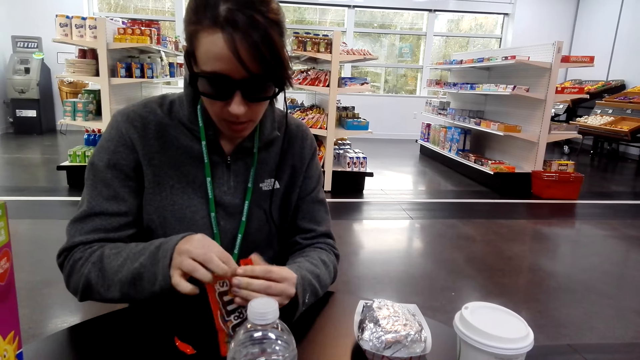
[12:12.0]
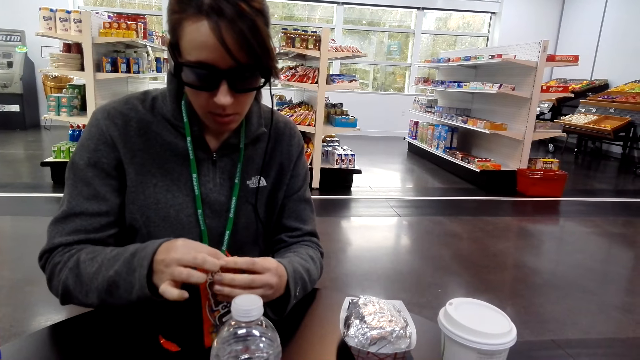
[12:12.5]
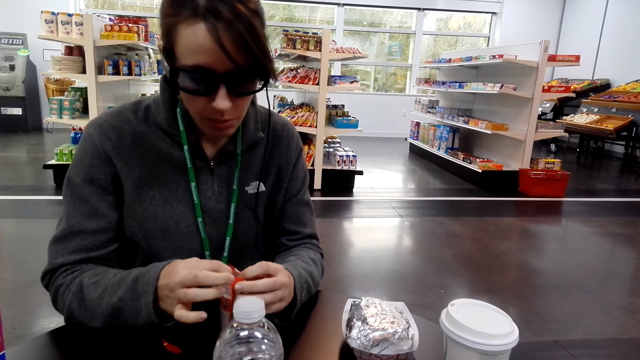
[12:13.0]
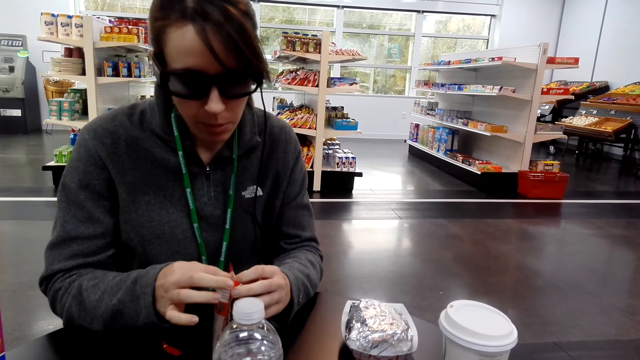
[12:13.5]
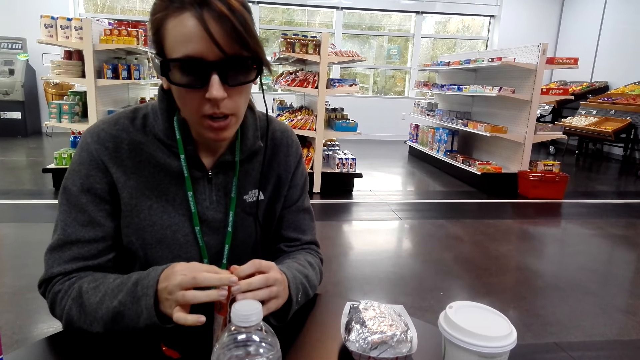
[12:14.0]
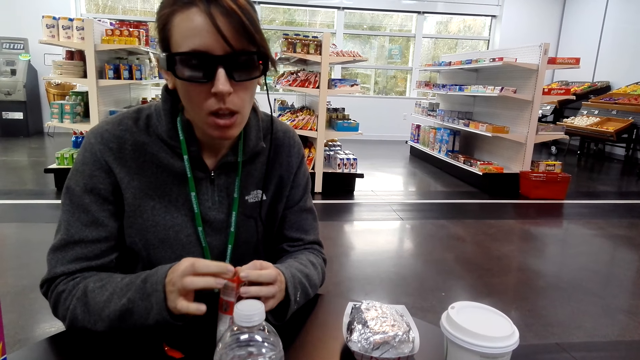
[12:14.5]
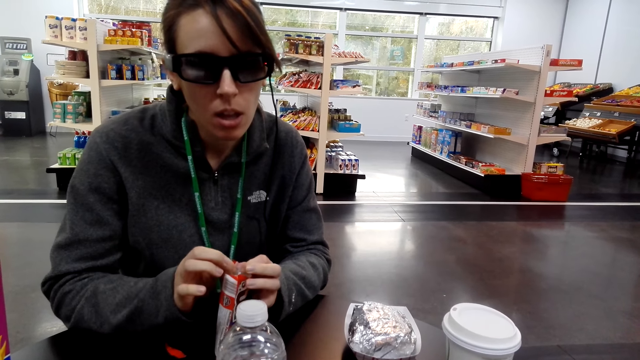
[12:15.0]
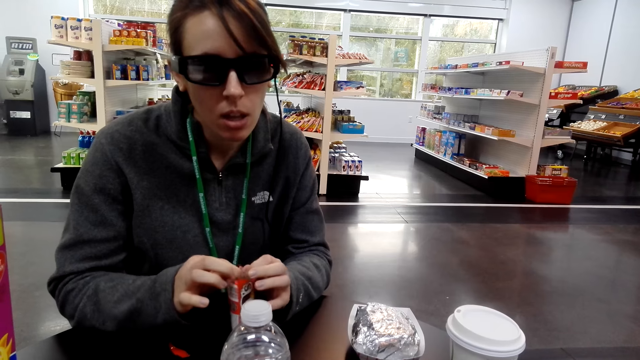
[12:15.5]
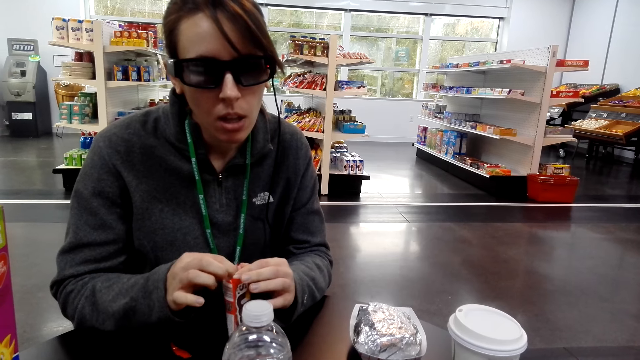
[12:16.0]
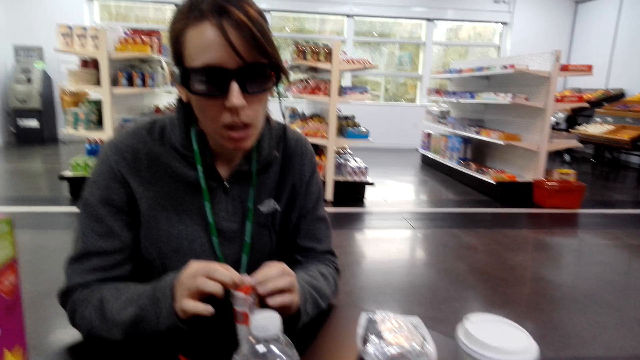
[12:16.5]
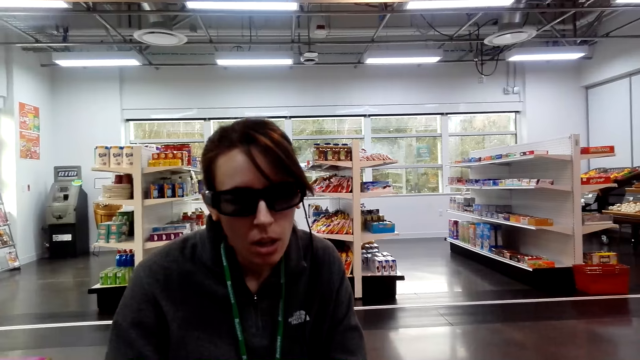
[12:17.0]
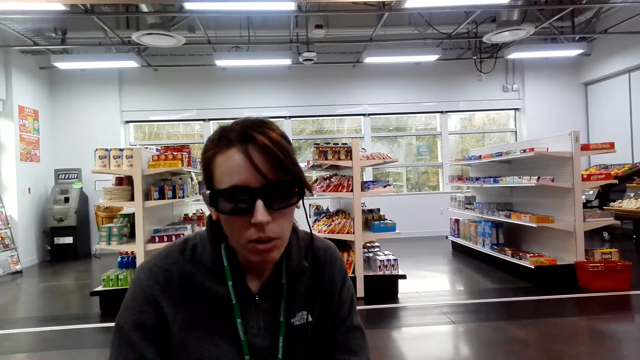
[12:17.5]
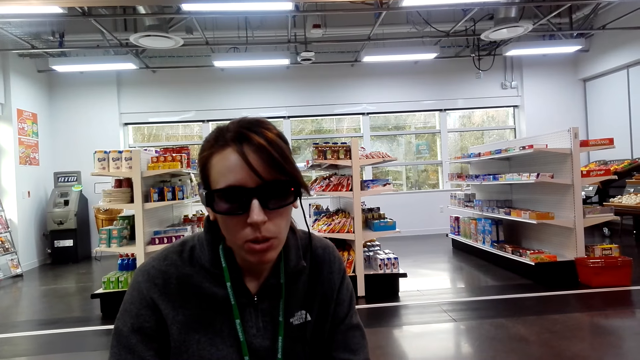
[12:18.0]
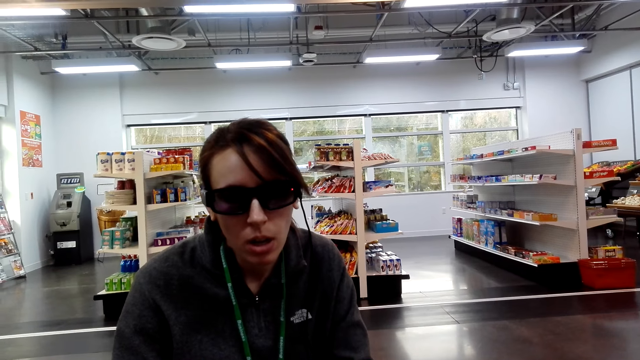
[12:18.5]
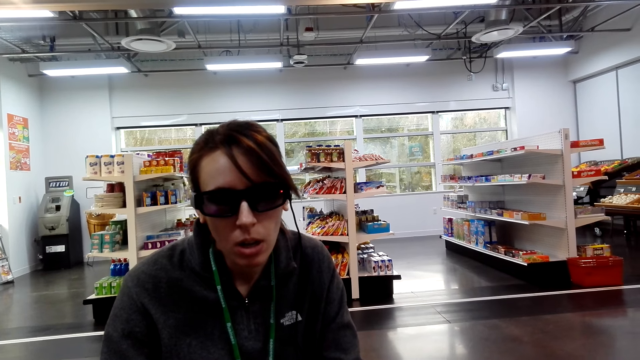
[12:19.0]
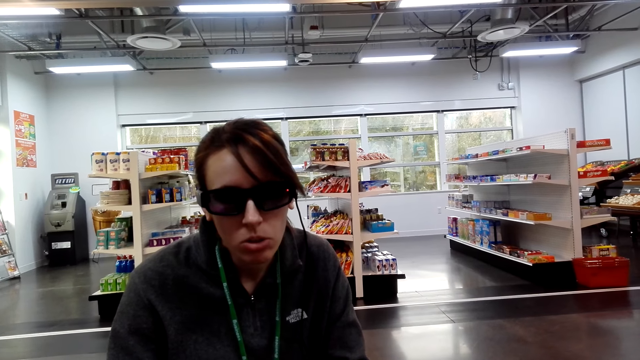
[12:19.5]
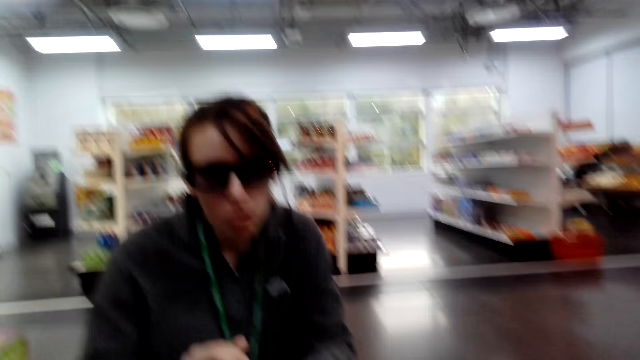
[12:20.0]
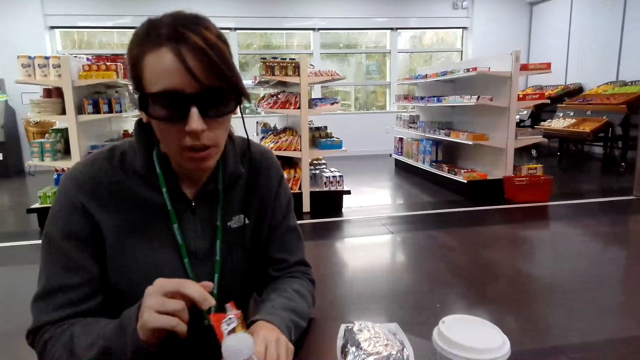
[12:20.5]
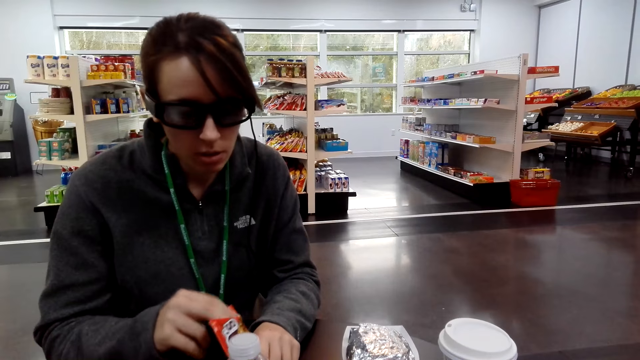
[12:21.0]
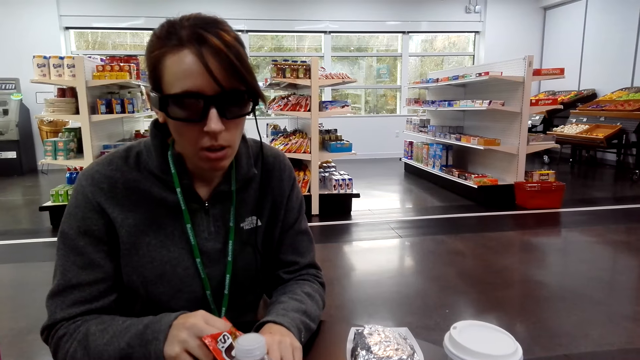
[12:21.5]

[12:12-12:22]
The camera wearer talks to the lady.

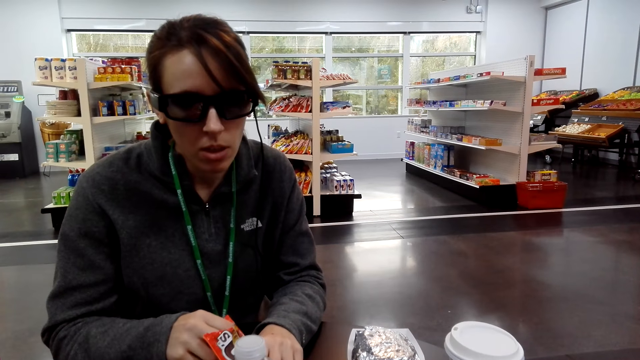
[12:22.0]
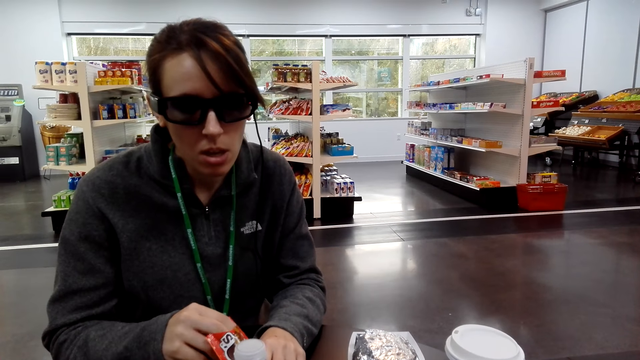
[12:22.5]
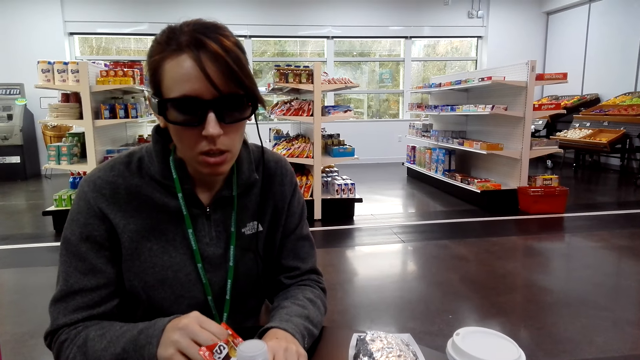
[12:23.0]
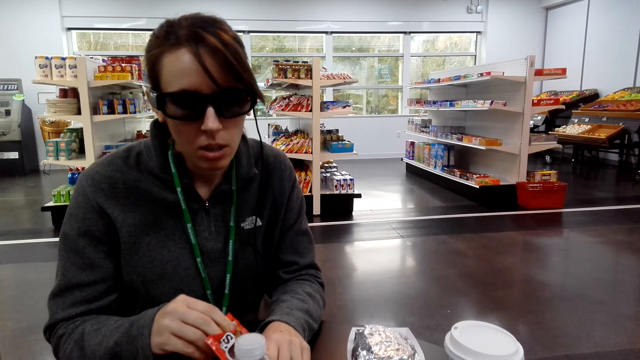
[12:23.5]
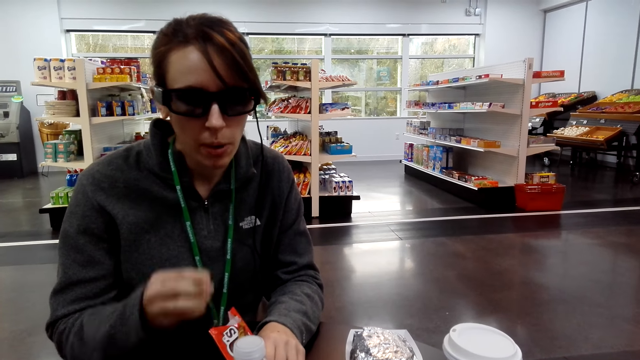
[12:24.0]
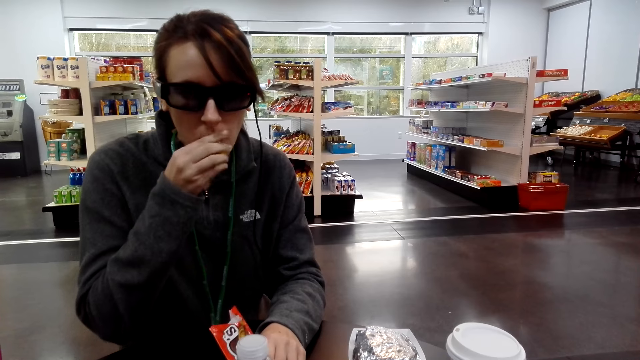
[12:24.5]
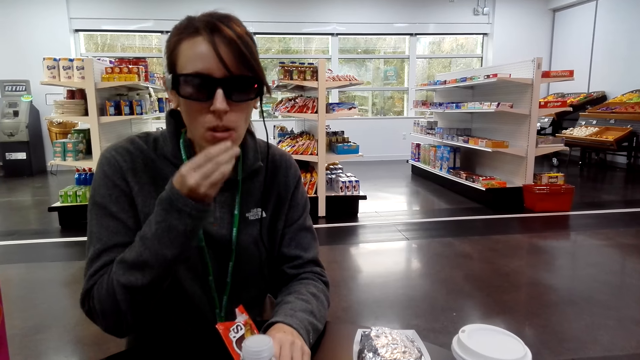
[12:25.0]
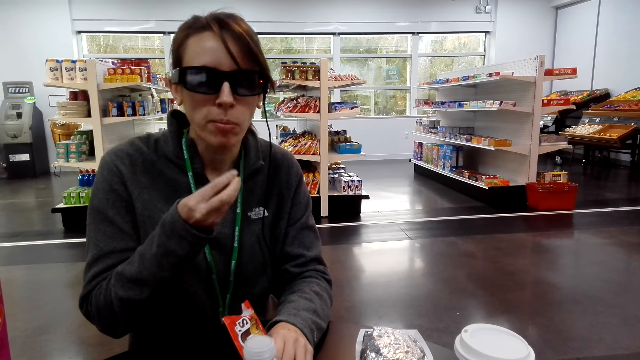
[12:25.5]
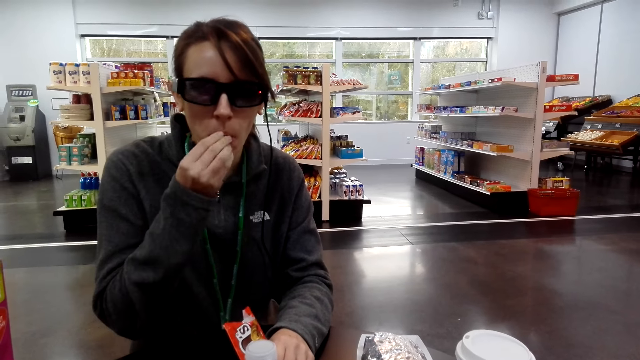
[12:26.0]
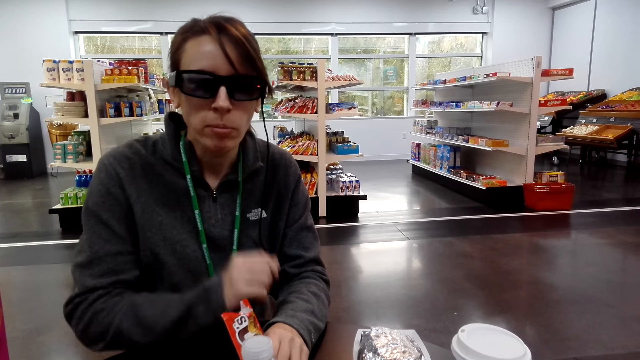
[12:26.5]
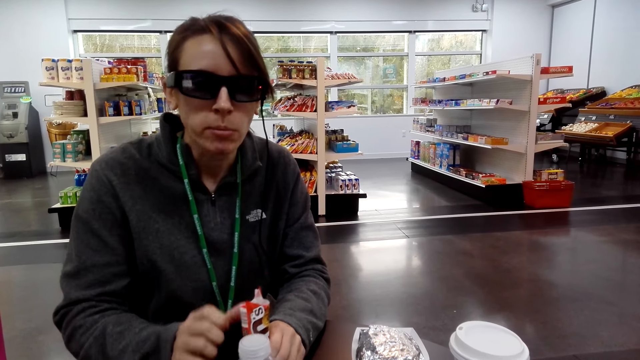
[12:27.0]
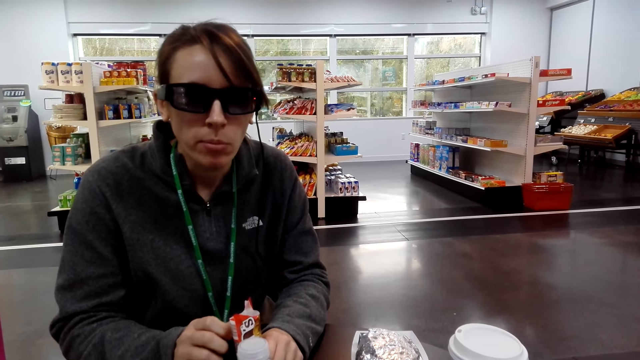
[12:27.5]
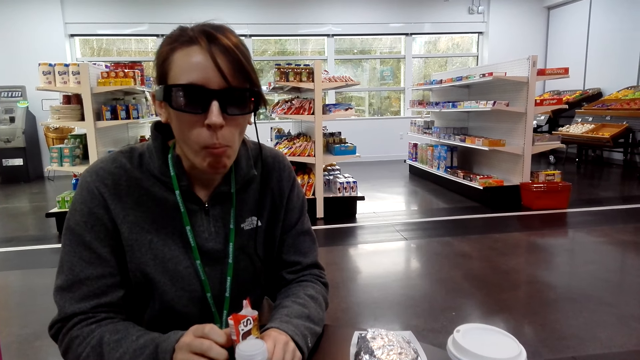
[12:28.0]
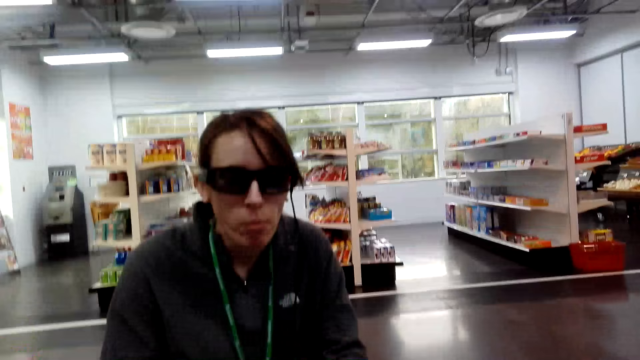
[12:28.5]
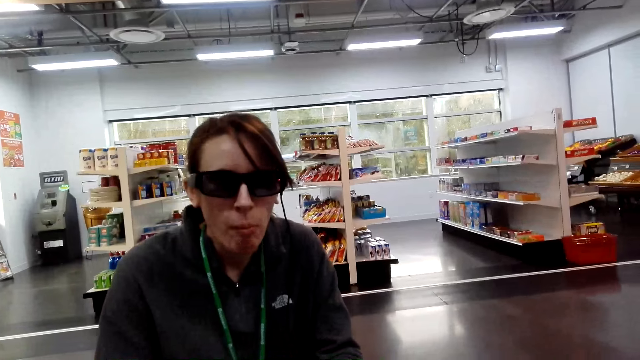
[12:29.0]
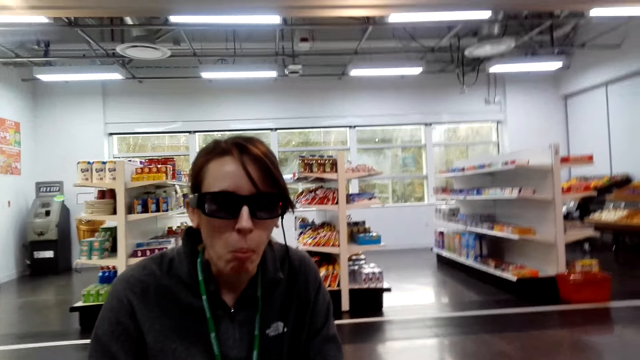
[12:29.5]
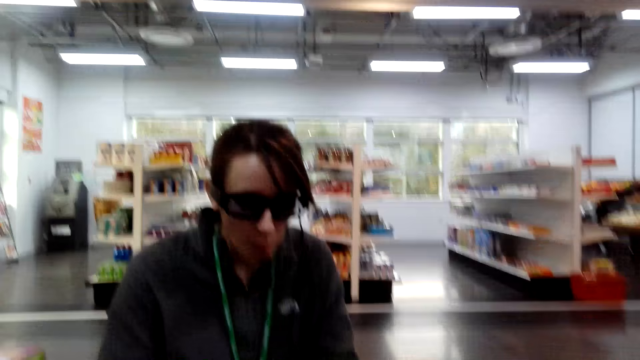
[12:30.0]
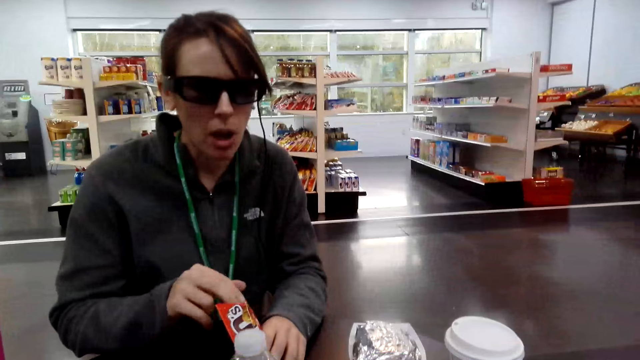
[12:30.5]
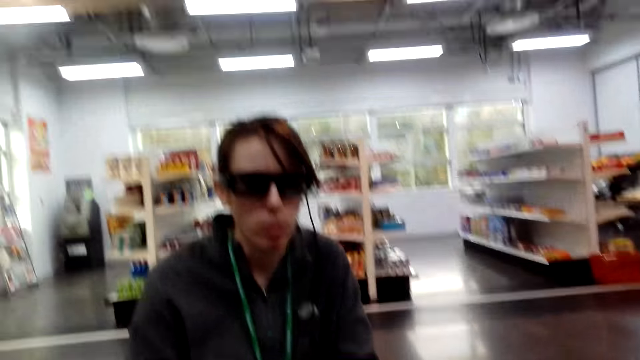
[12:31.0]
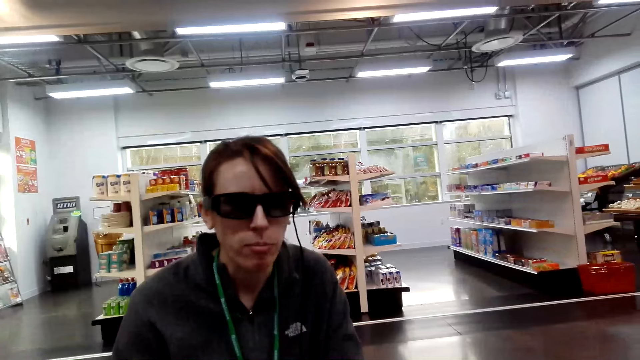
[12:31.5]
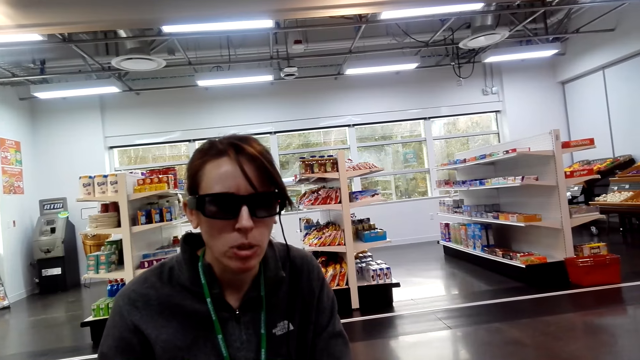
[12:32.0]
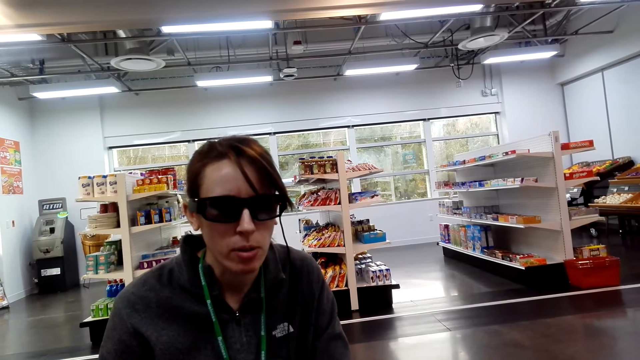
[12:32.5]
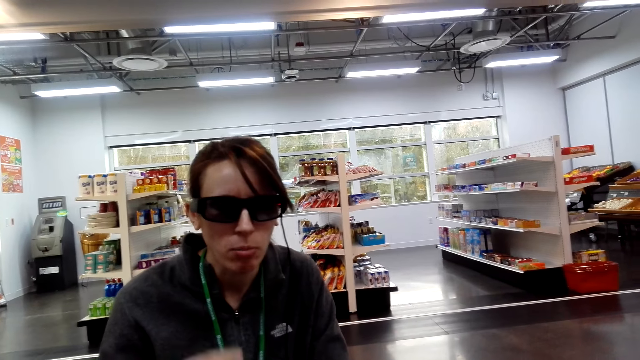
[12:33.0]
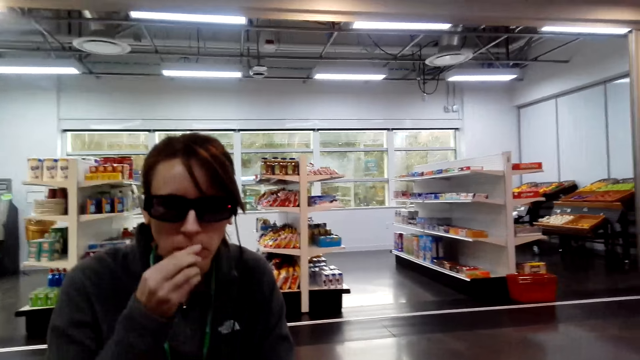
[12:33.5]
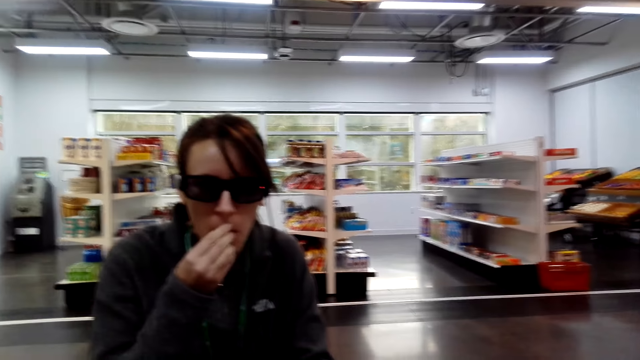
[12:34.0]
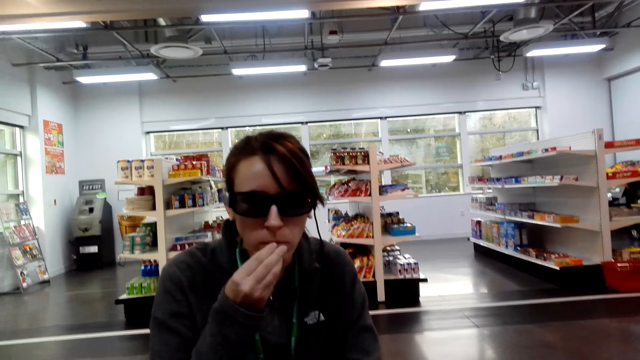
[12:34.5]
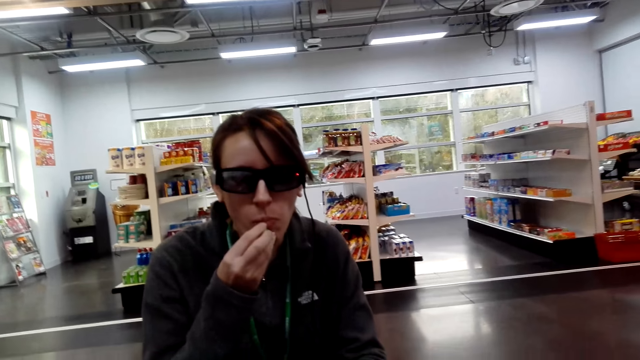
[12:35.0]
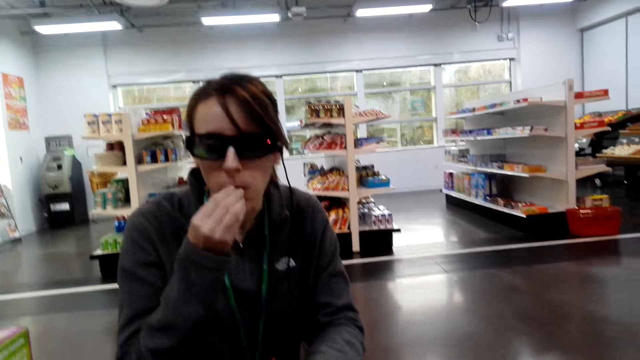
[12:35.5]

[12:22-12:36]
The camera wearer eats gums. The lady eats the content of the sachet. The camera wearer looks around. The lady eats the content of the sachet.
